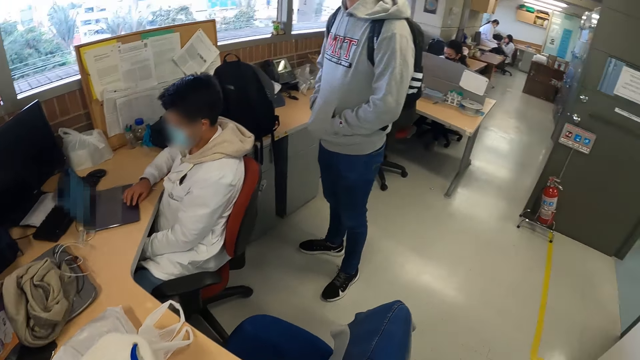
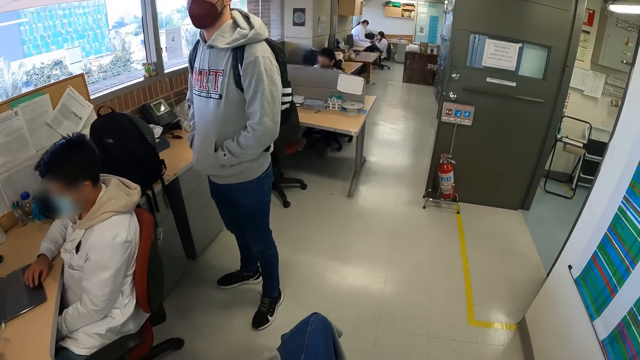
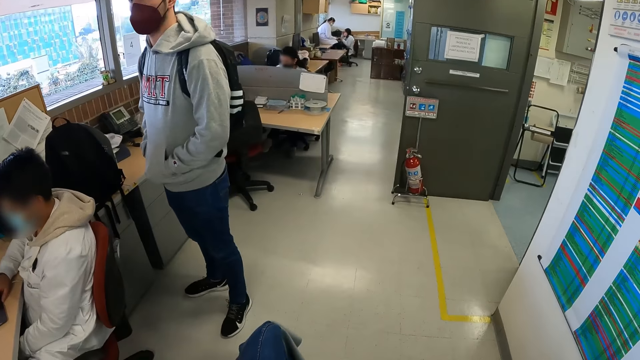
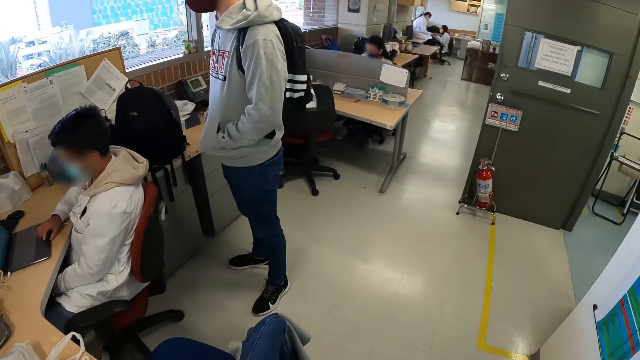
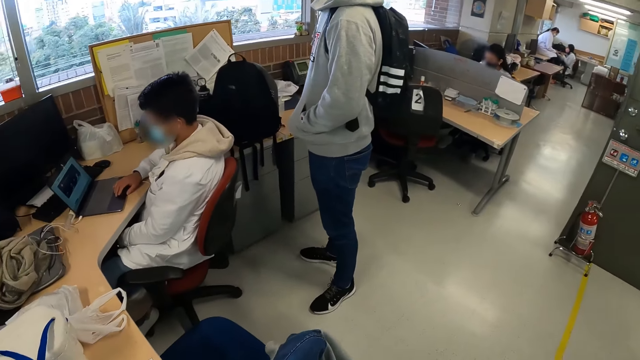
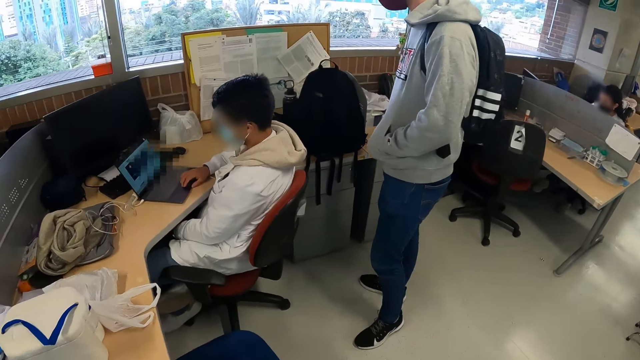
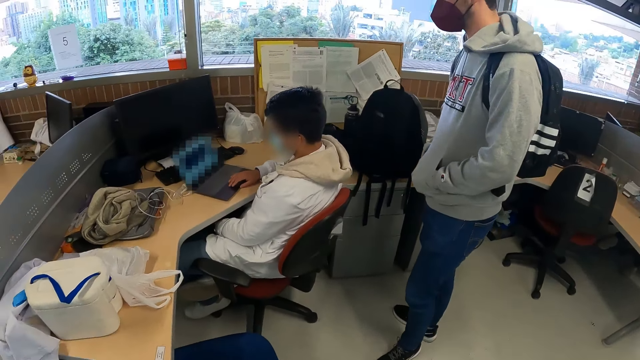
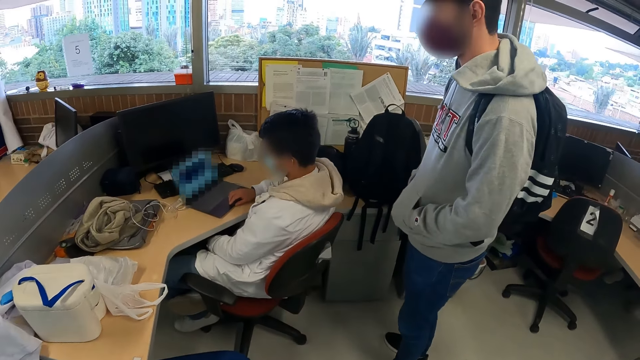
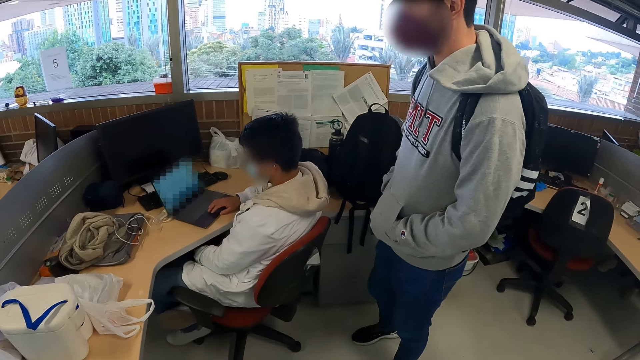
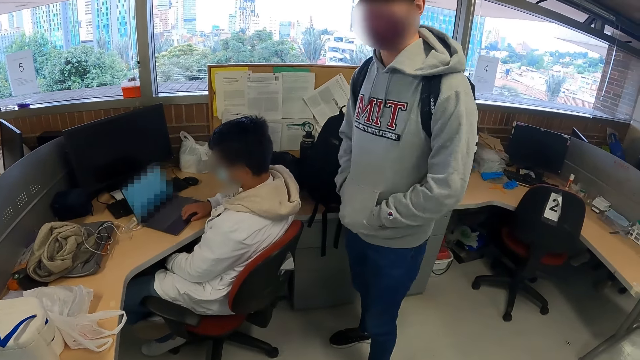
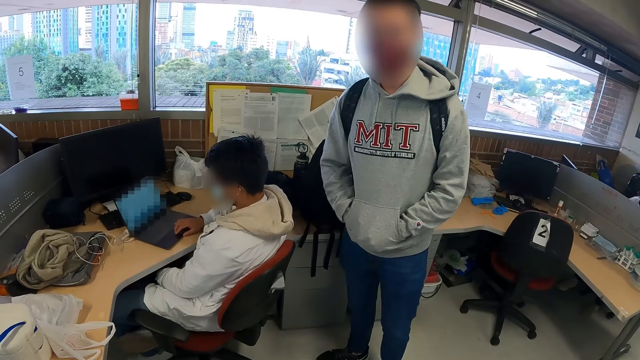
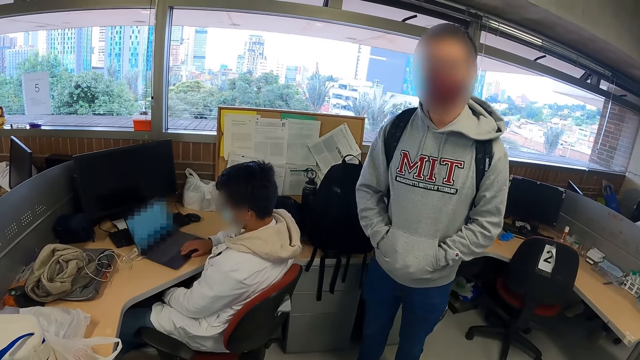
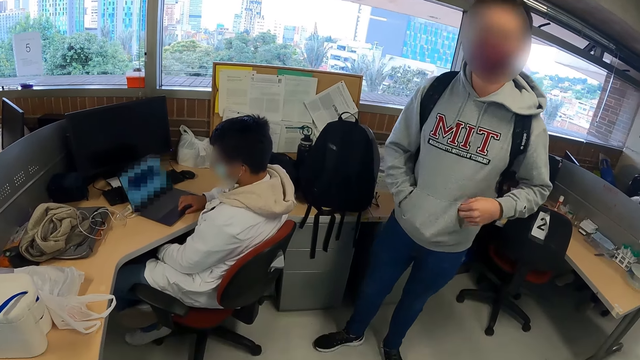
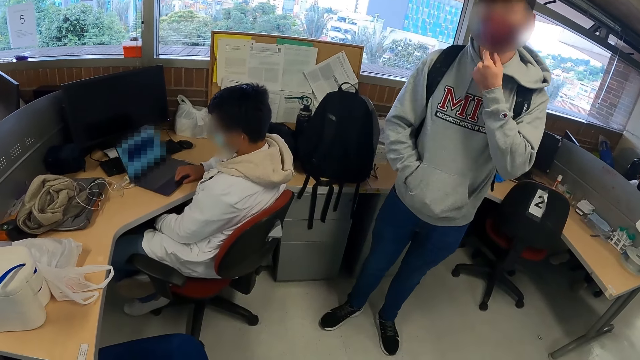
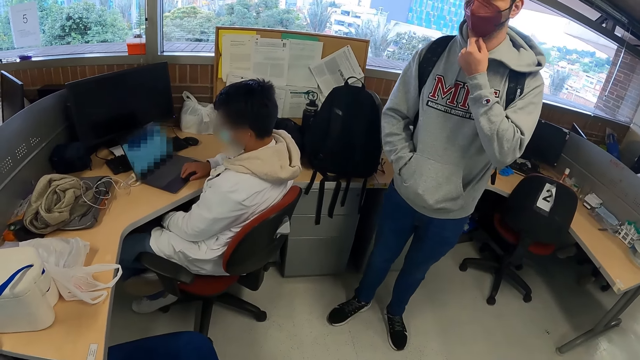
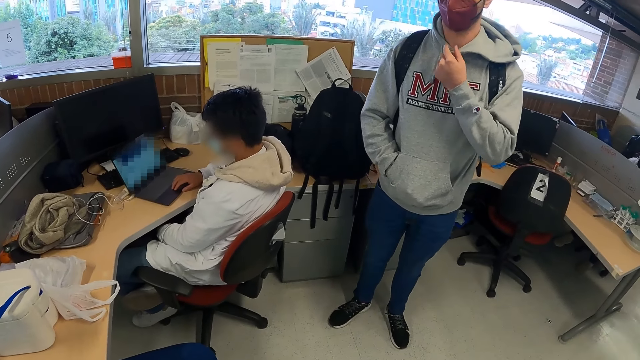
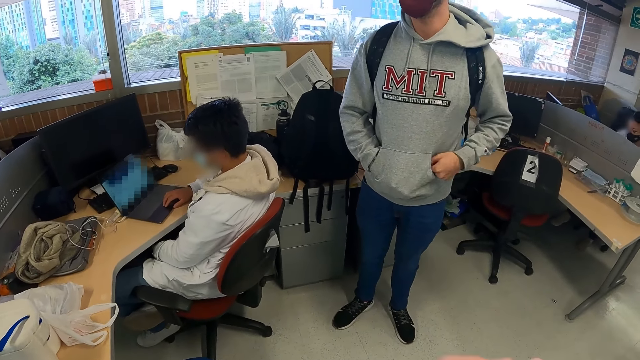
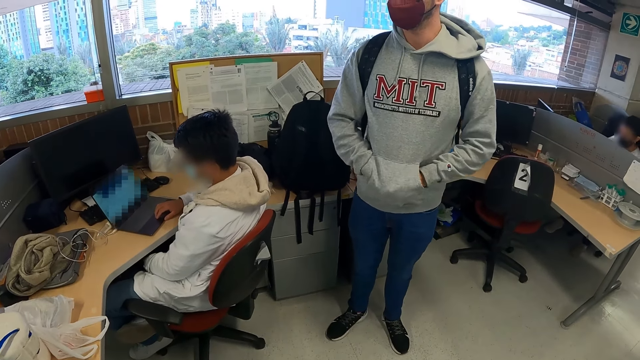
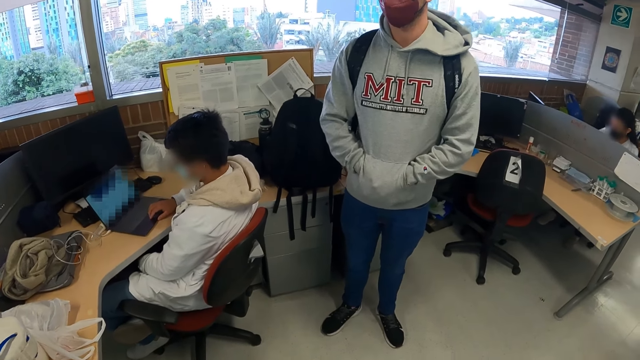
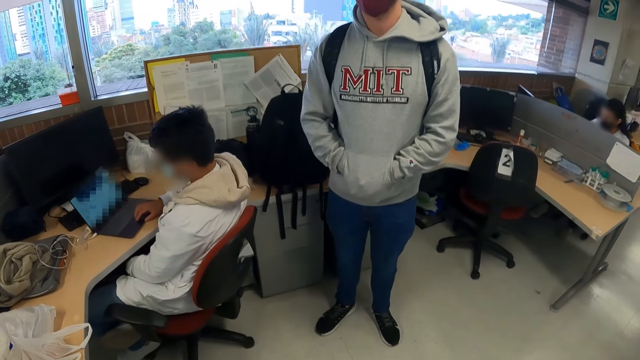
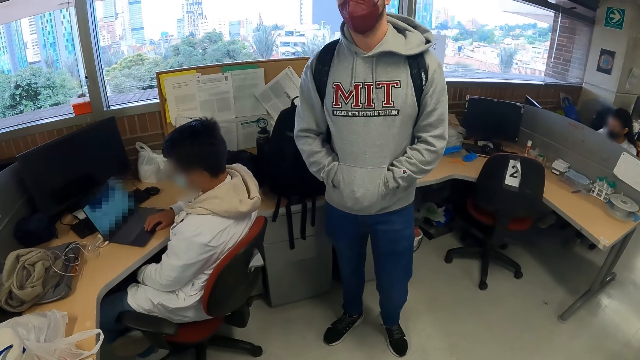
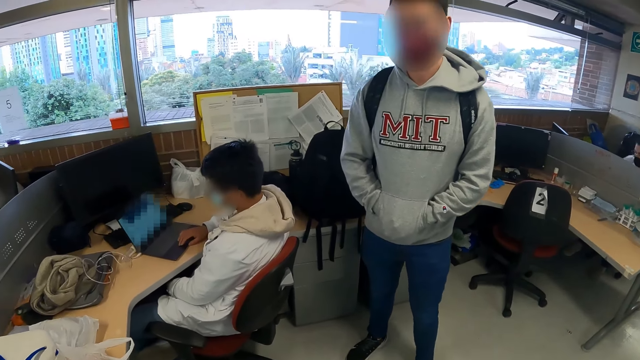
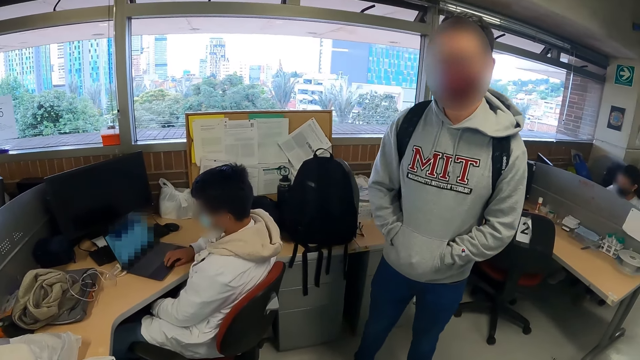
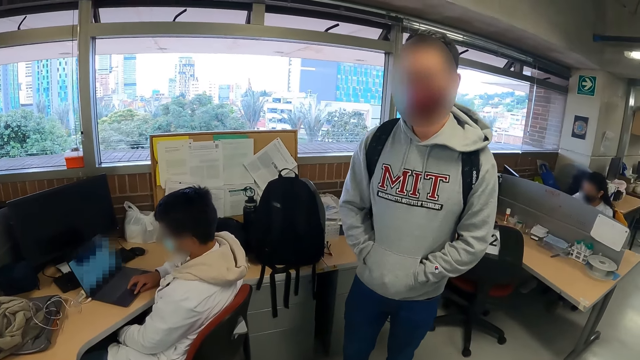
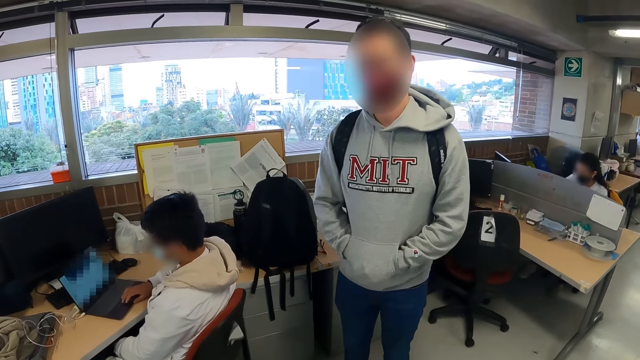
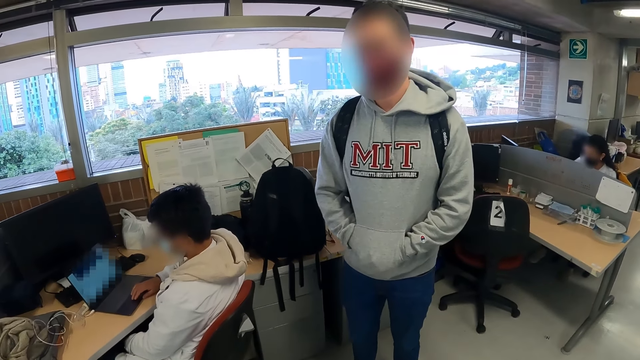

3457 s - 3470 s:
A man operates a laptop. Another man pulls out his left hand in the pouch of his jacket. The other man touches his face with his left hand. The other man puts his left hand in the pouch of his jacket.

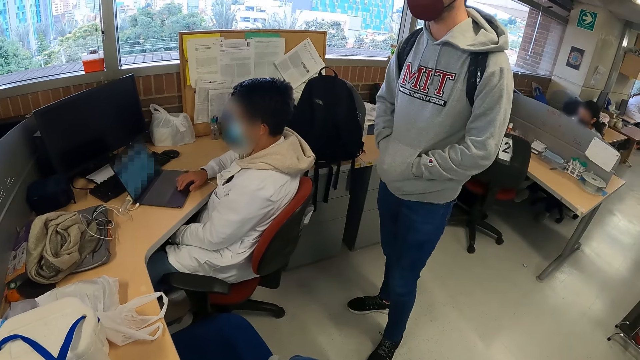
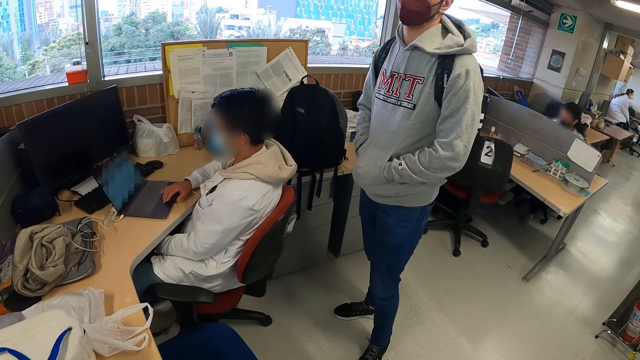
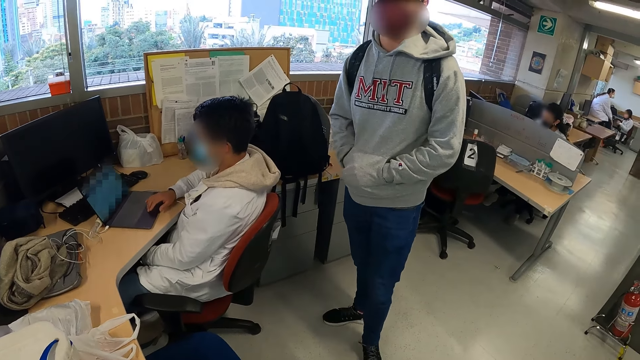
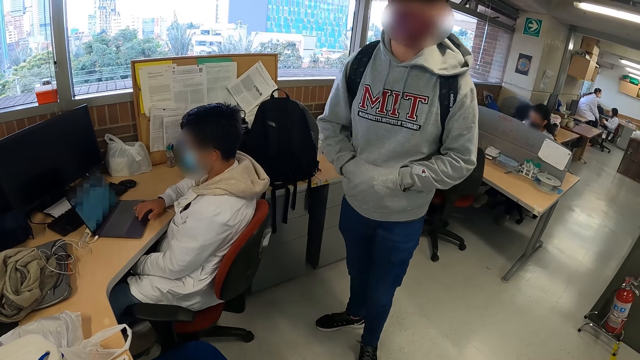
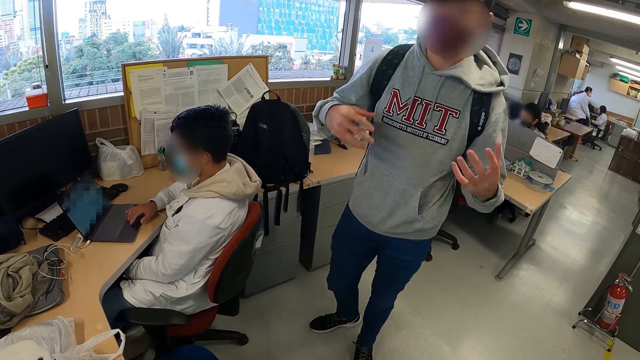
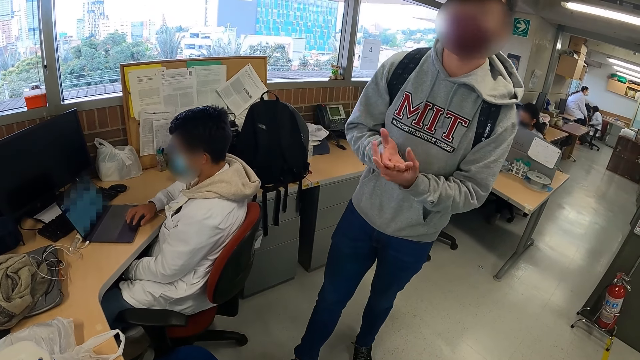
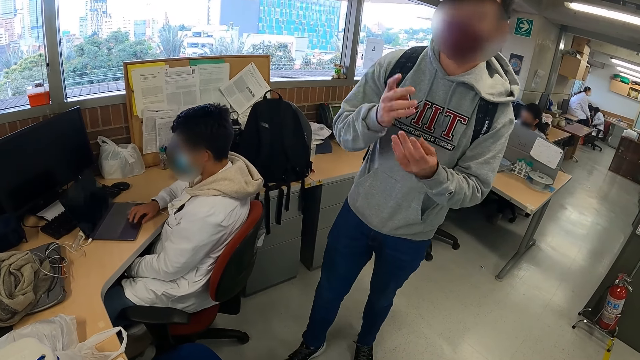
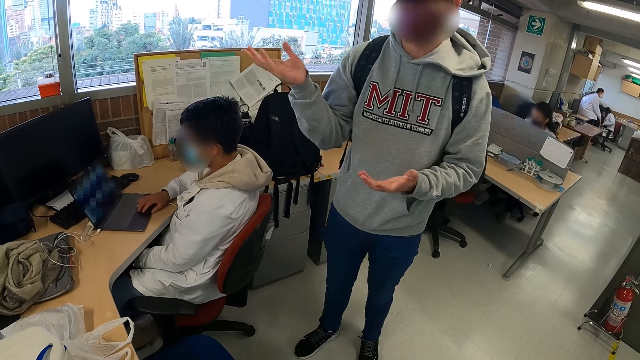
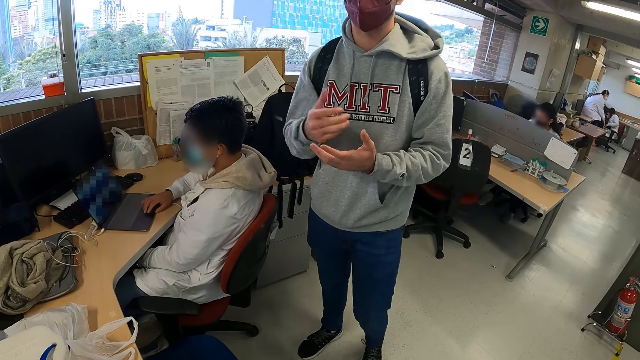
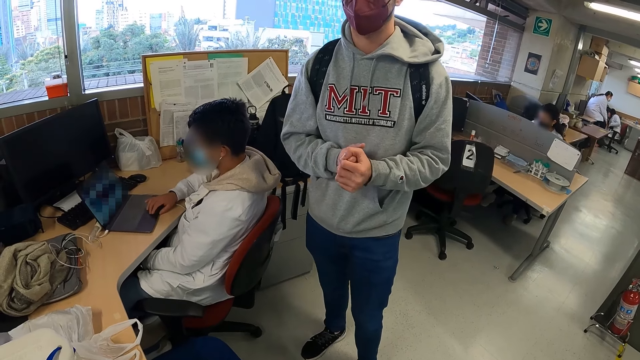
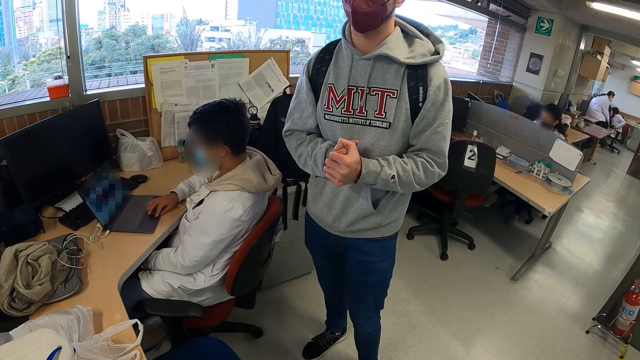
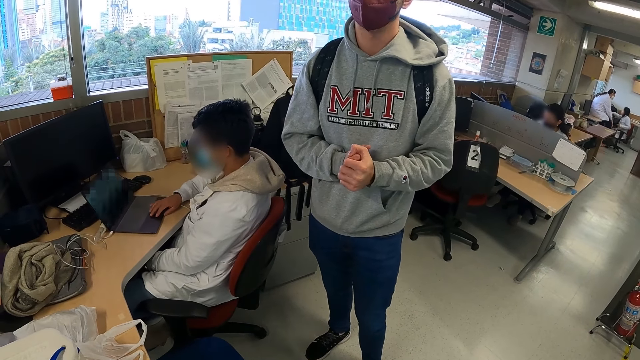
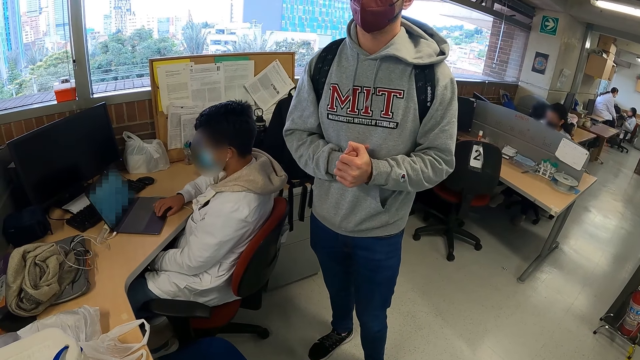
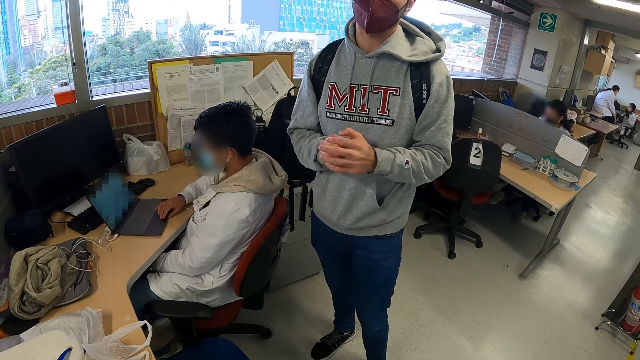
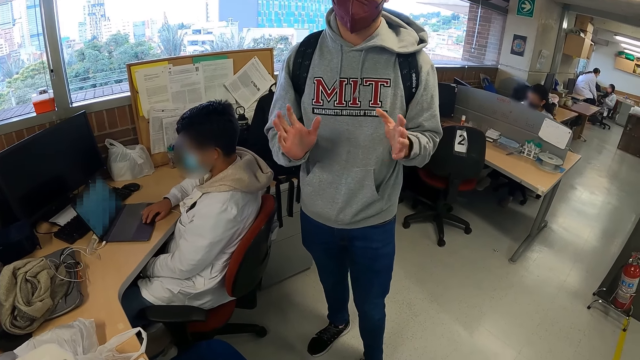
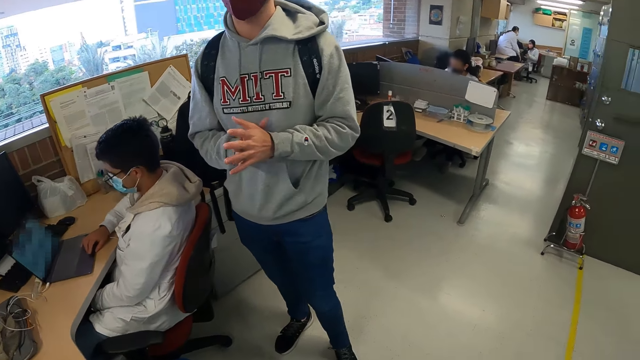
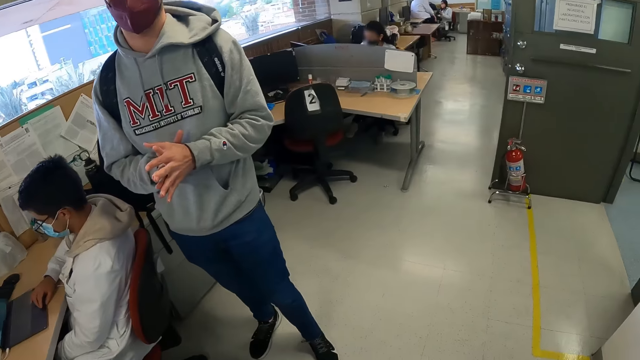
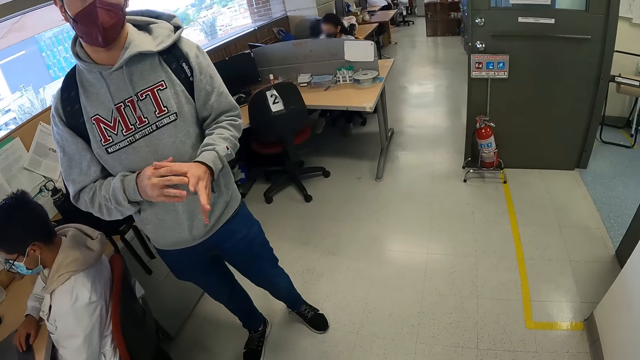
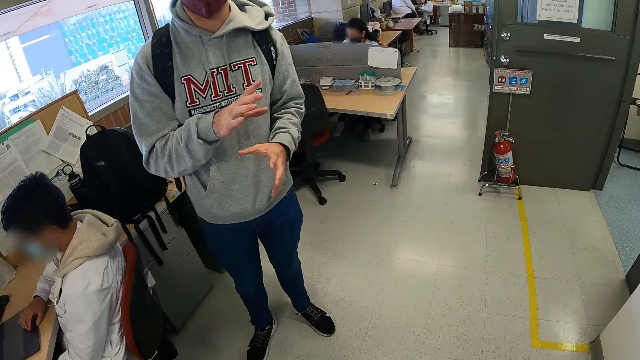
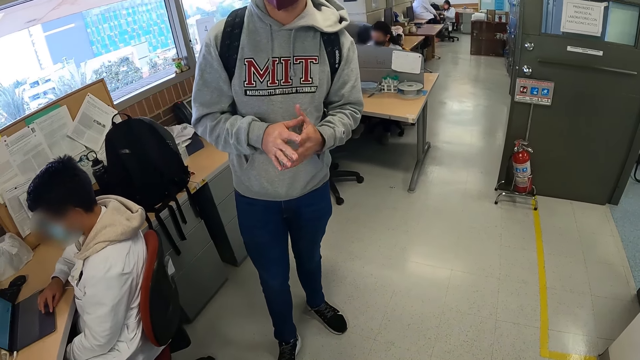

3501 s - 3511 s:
A man pulls out both hands in the pouch of his jacket. The man makes a gesture.
